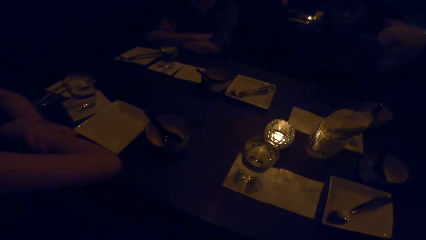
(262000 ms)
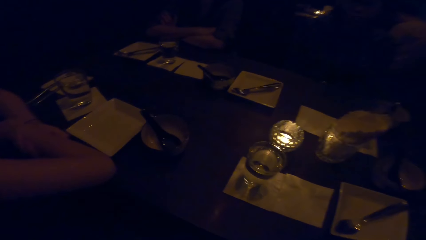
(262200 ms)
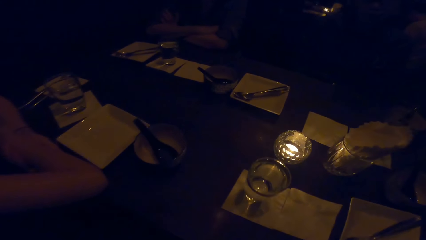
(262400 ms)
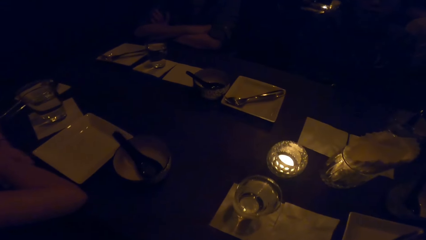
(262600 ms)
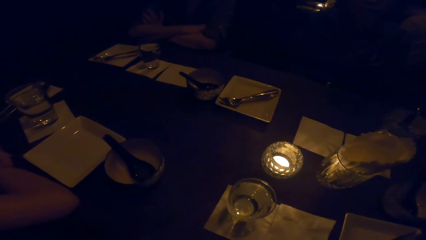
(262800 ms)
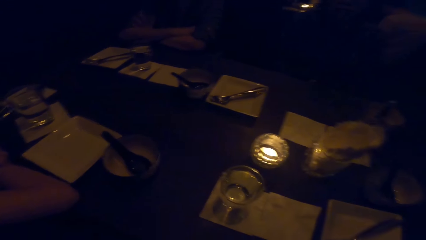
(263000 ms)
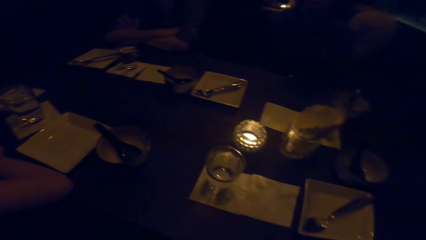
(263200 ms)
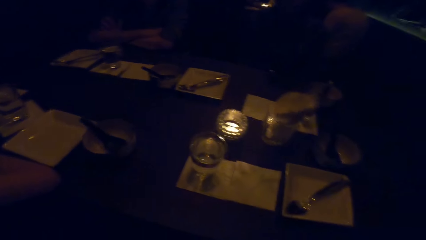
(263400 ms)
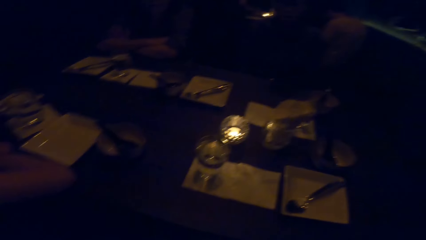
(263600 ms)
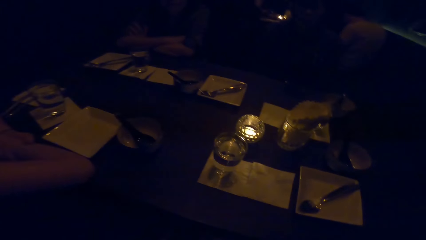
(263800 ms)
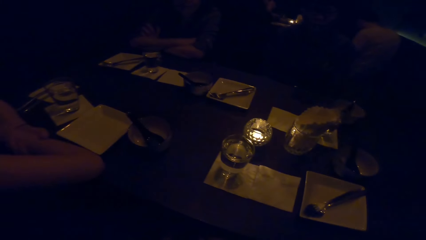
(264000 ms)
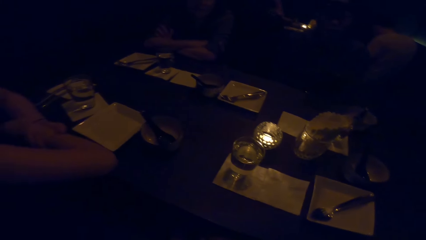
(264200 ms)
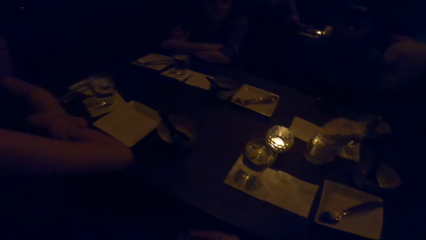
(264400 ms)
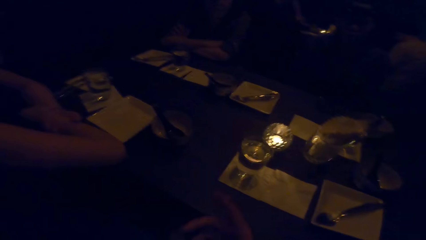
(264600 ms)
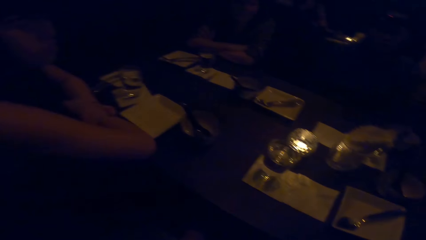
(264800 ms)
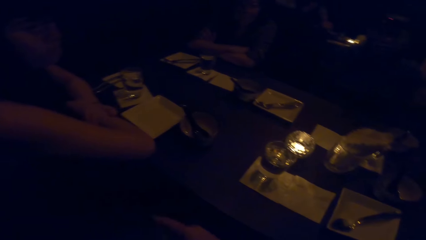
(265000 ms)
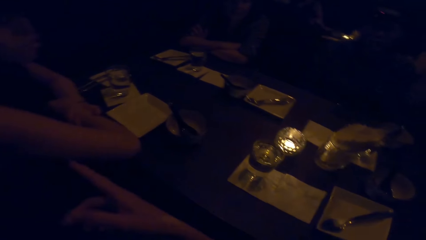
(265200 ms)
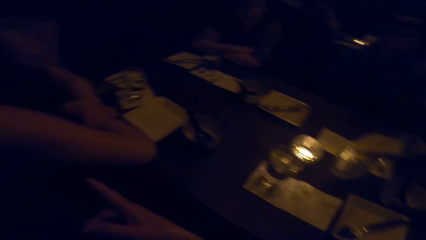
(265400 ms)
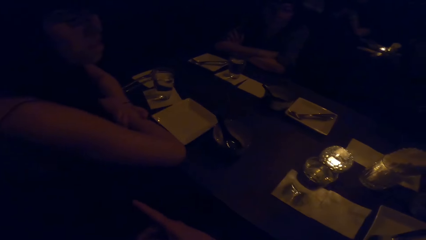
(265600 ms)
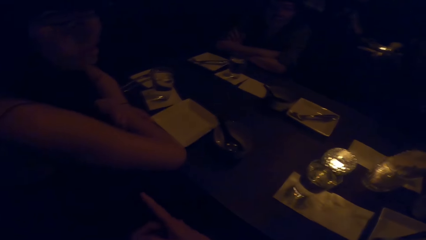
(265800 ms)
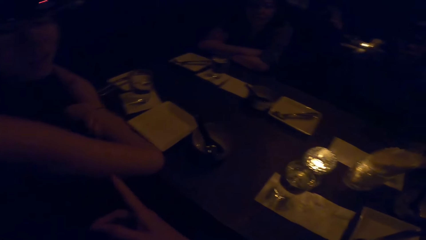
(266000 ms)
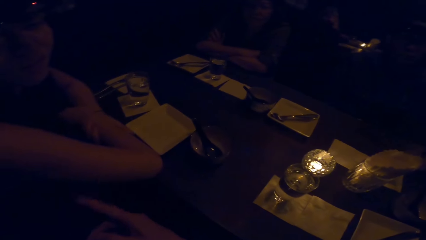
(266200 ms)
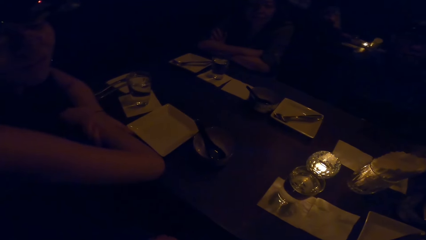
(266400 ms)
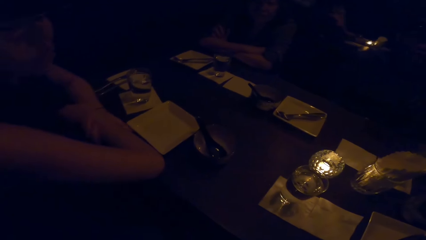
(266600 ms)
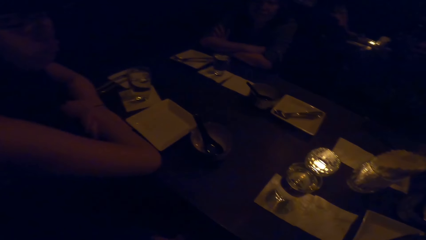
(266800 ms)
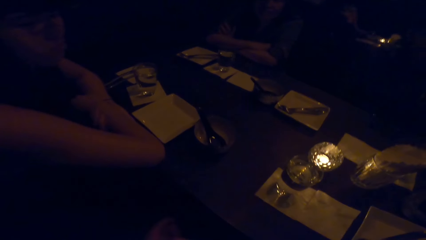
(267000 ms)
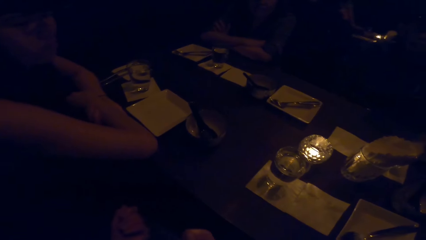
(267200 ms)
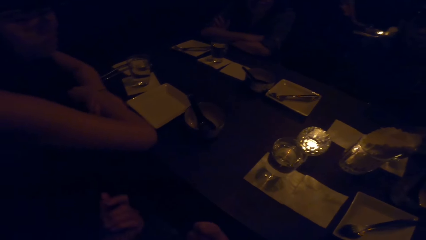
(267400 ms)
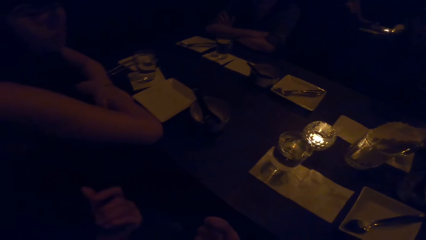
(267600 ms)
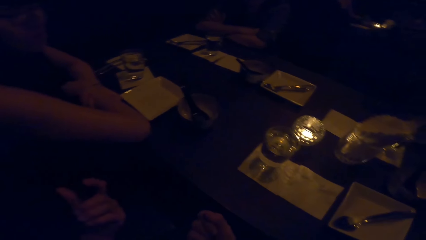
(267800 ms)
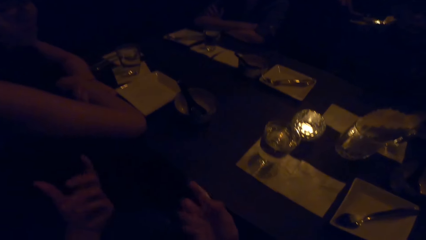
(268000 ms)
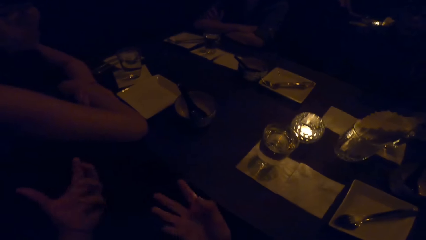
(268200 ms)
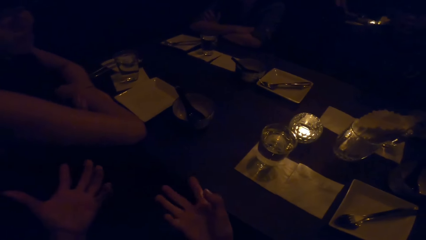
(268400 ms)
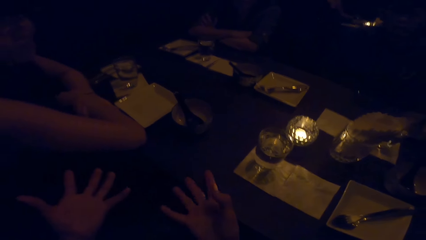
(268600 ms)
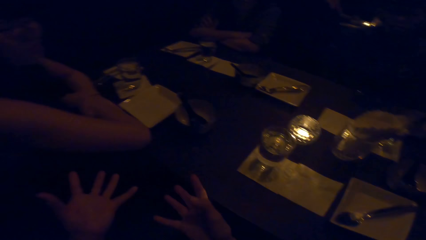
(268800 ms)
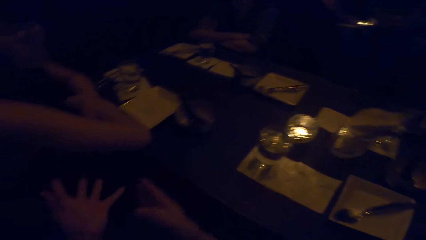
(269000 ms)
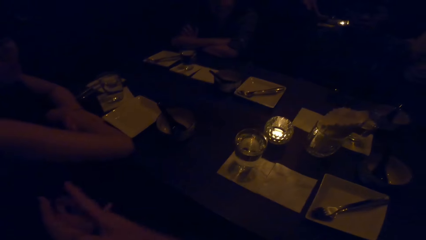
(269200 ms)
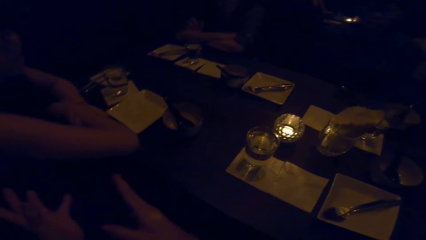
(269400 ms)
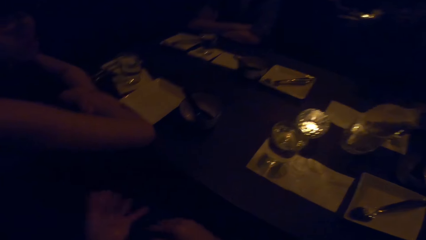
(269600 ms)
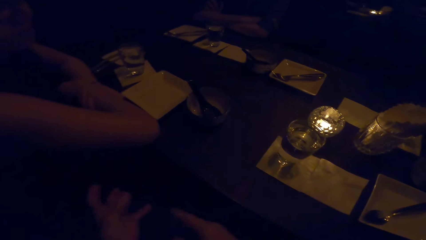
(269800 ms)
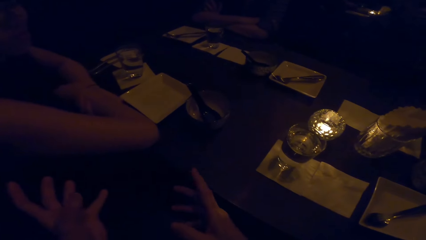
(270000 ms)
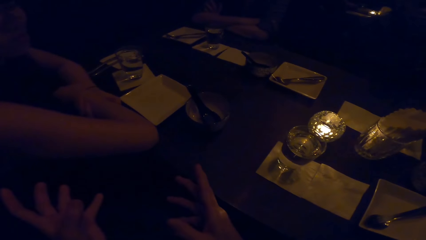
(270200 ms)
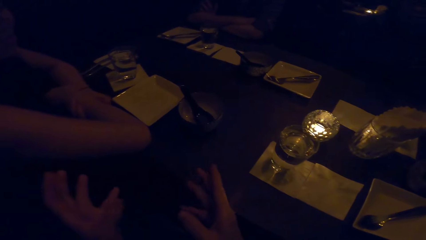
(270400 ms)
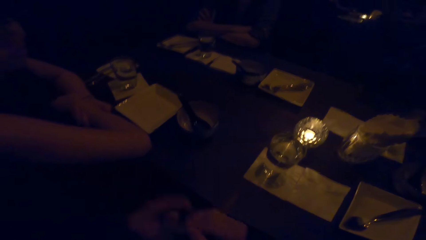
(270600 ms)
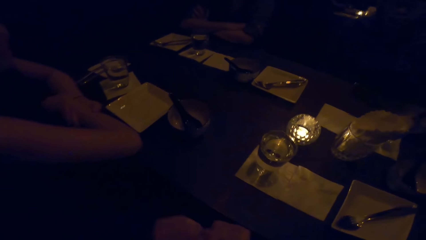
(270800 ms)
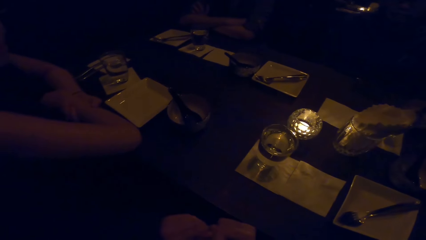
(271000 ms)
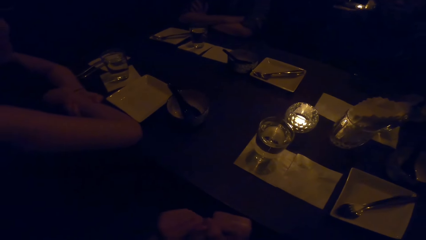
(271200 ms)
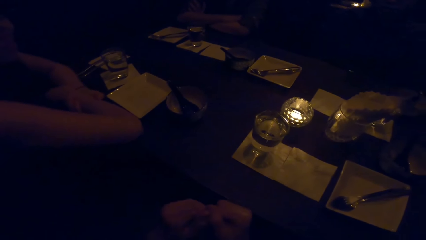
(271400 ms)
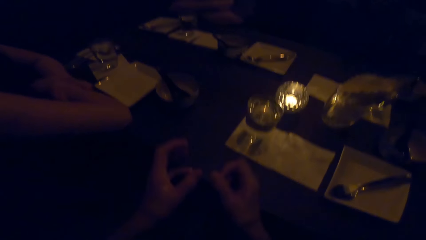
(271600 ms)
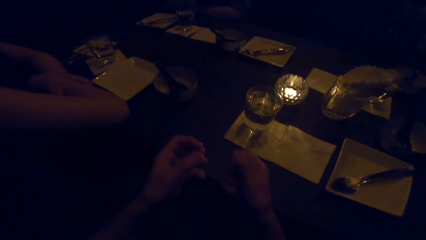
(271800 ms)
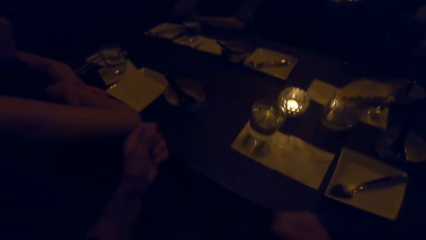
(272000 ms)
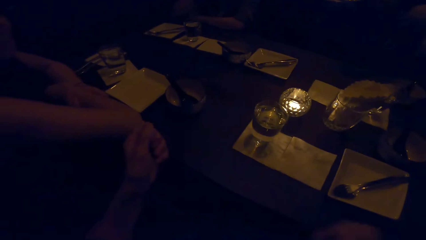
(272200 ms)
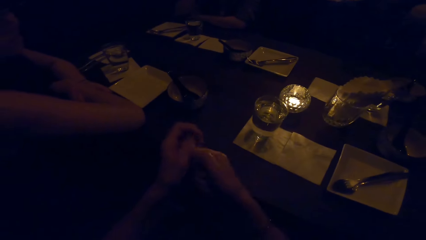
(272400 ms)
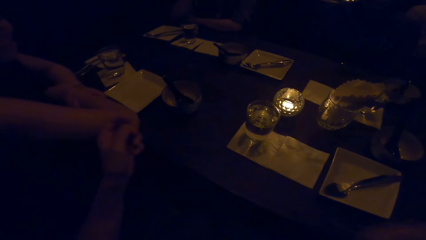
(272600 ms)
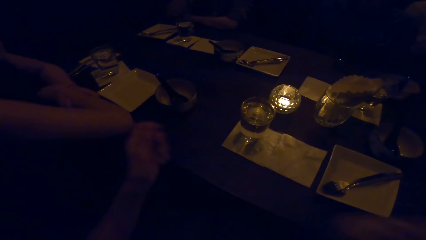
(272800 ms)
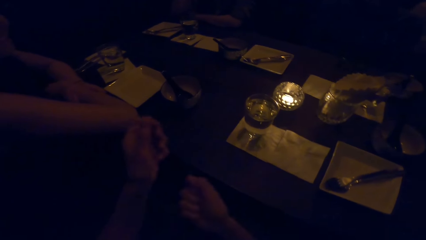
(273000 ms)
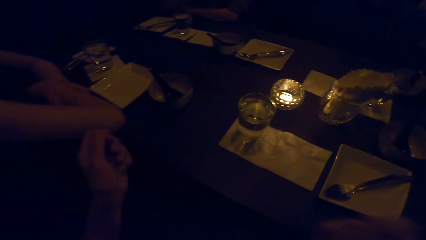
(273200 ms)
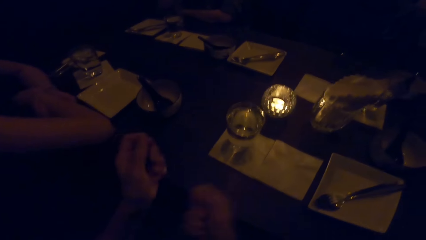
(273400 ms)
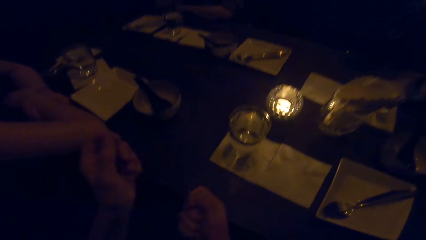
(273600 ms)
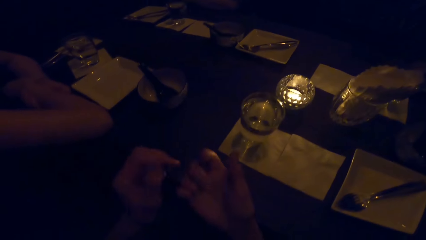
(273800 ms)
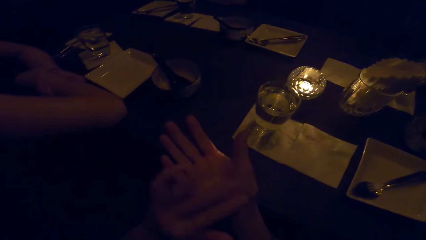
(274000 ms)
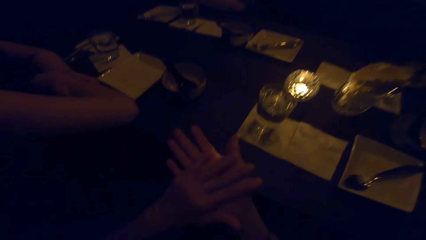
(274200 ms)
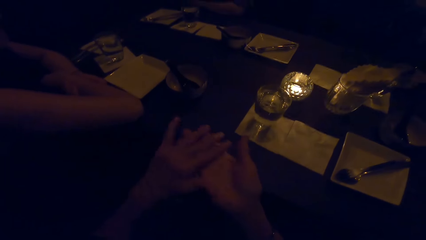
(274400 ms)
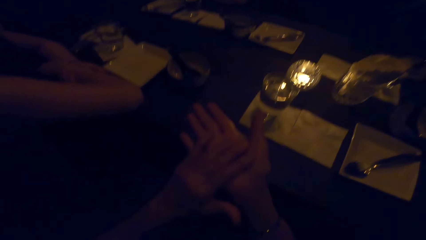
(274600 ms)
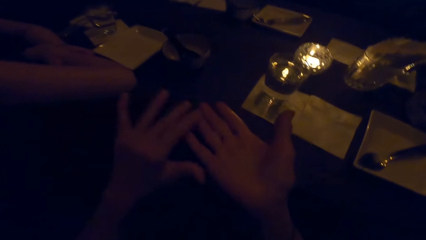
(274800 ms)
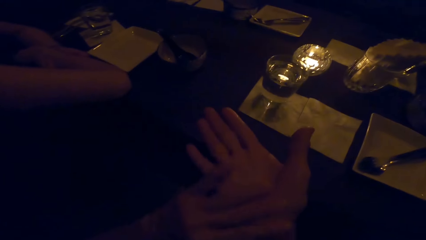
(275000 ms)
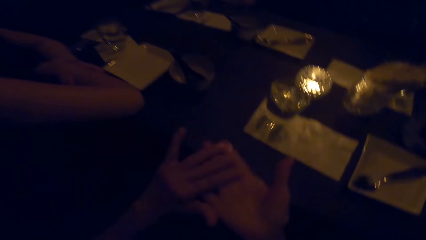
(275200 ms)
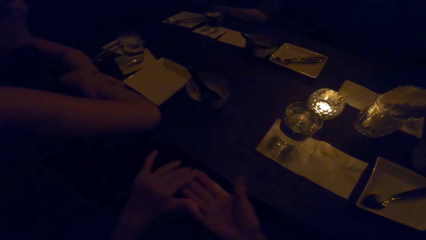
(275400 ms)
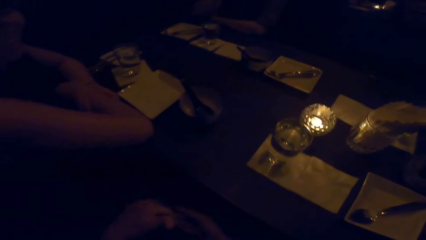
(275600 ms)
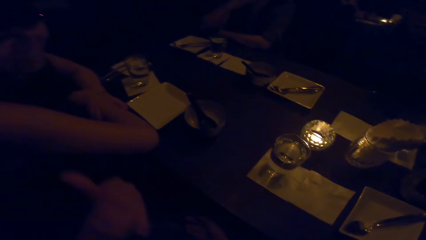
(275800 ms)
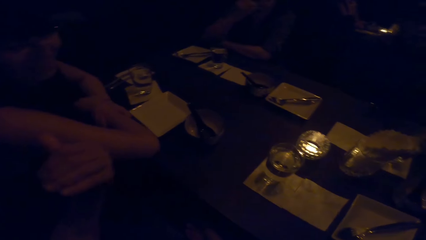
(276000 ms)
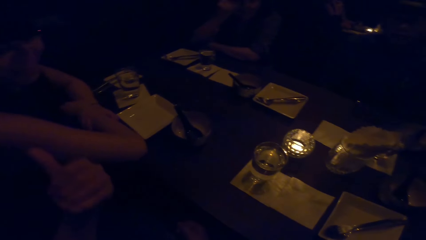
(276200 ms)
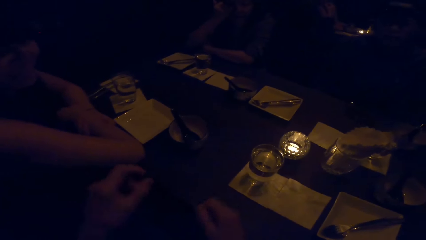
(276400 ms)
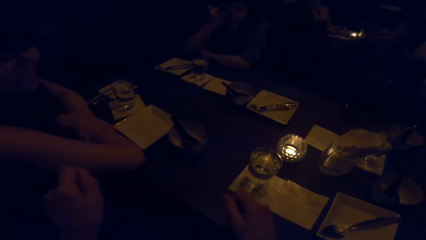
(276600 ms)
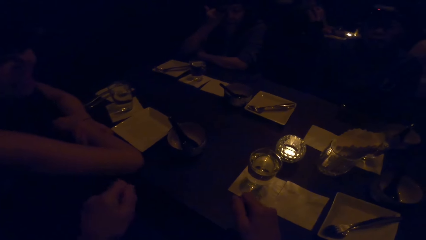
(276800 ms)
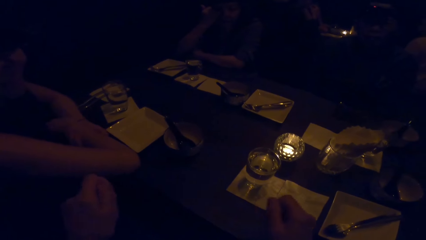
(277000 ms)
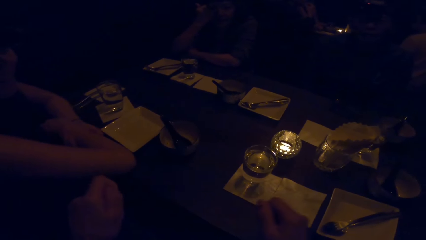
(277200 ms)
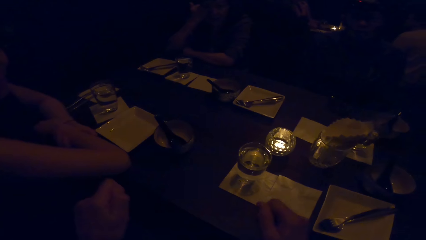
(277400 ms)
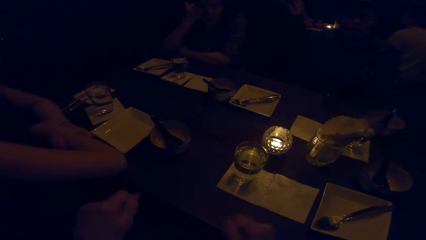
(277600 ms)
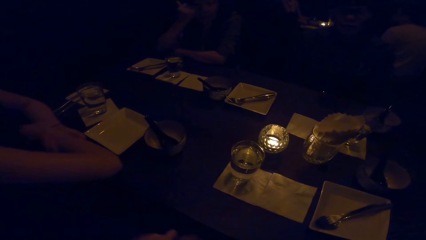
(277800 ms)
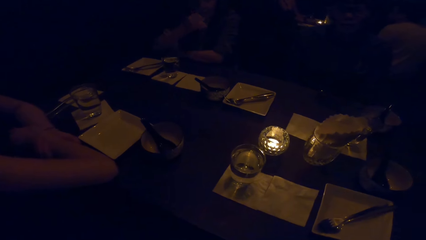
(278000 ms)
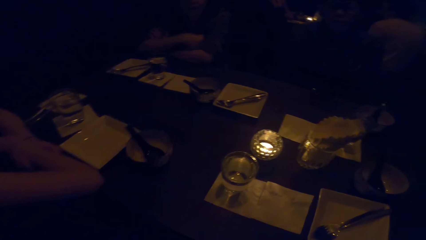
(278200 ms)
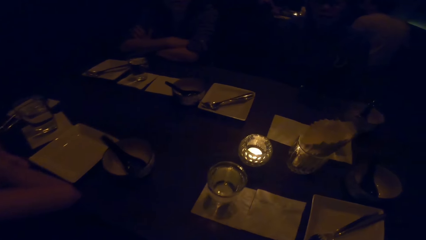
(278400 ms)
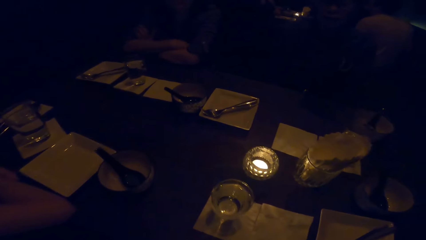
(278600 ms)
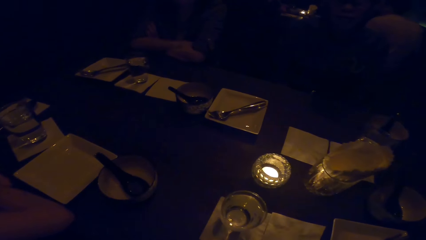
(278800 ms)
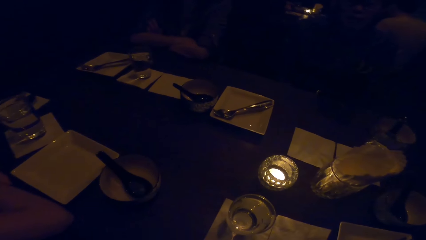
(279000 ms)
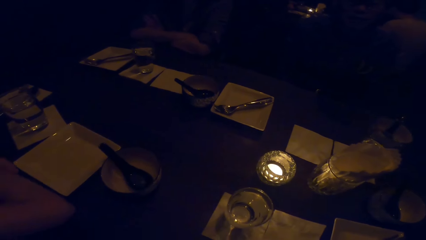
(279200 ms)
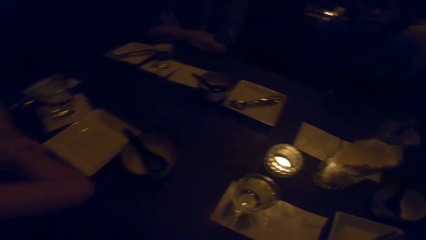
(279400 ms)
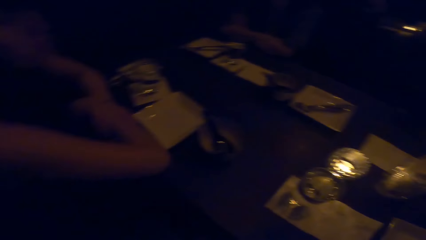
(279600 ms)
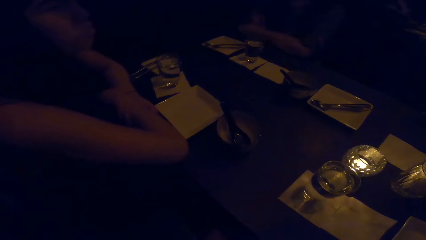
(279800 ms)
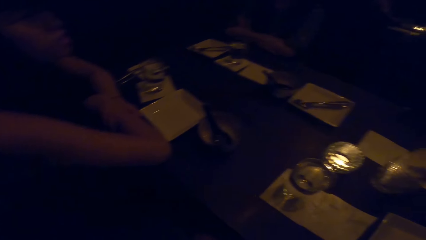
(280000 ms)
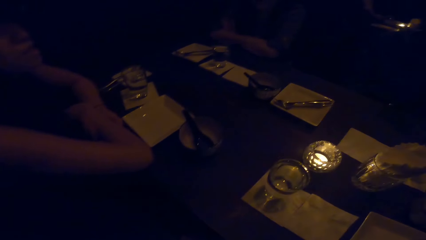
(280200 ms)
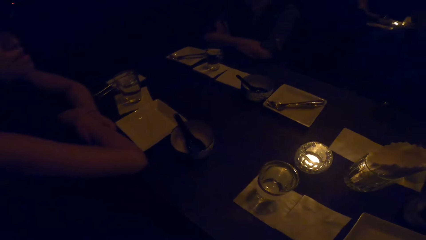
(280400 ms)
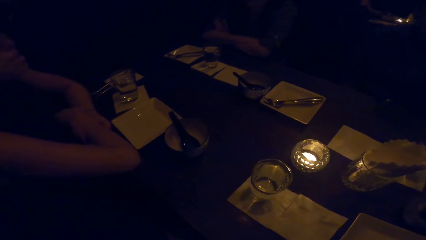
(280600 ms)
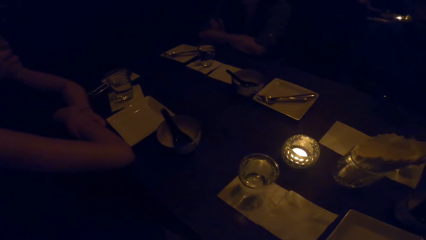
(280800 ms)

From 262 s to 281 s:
The camera wearer points at a person. She looks at another person. She spreads her fingers. She gestures her hands. She hits her hand against the other. She rubs her hands. She spreads her fingers. She gestures her hand. Another person touches her elbow.
